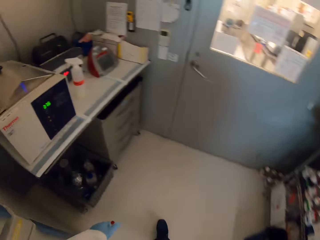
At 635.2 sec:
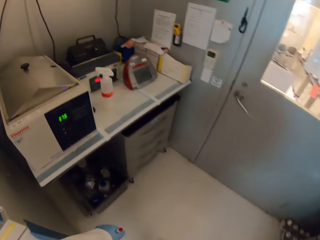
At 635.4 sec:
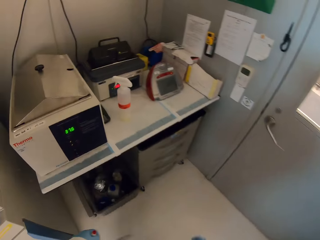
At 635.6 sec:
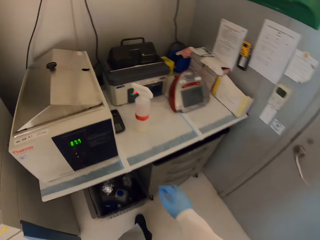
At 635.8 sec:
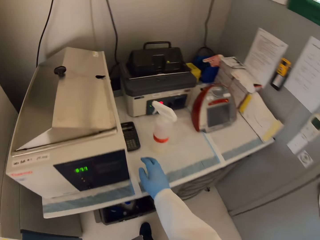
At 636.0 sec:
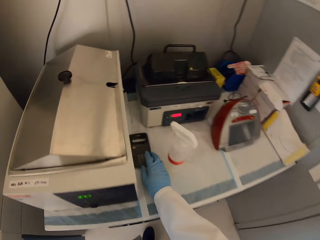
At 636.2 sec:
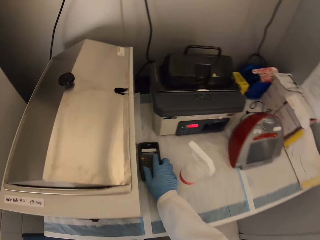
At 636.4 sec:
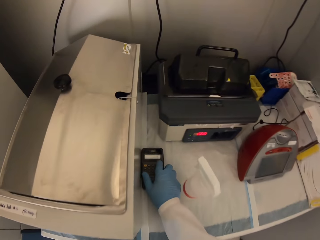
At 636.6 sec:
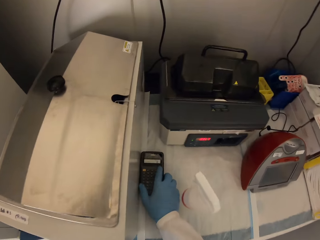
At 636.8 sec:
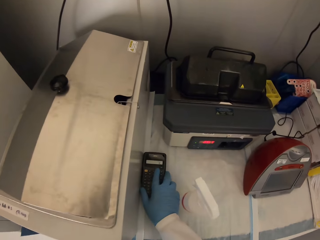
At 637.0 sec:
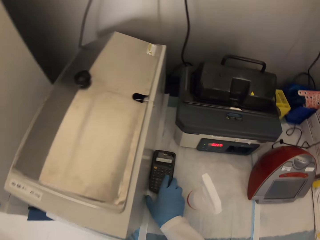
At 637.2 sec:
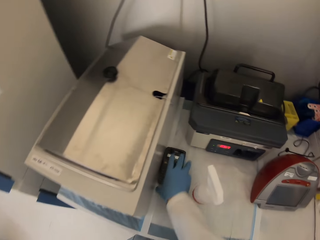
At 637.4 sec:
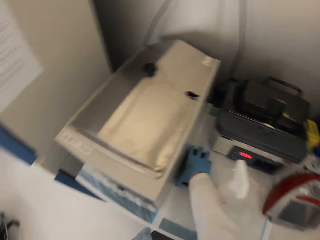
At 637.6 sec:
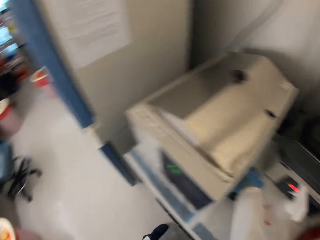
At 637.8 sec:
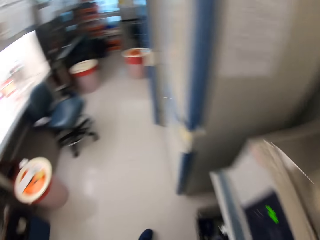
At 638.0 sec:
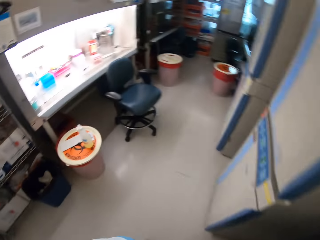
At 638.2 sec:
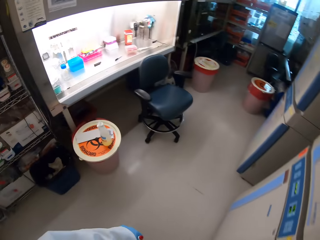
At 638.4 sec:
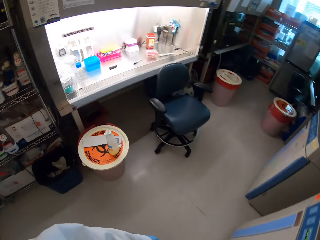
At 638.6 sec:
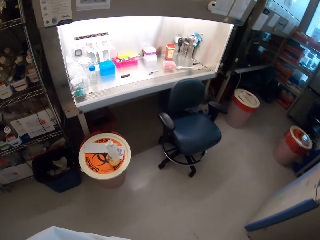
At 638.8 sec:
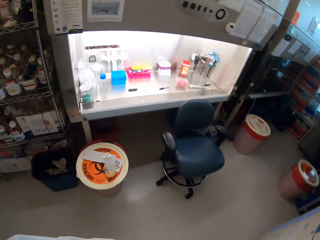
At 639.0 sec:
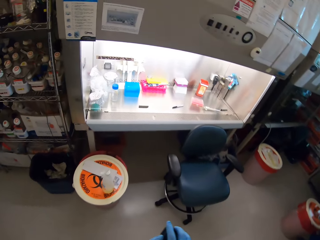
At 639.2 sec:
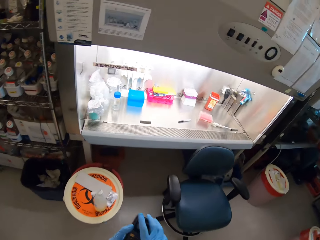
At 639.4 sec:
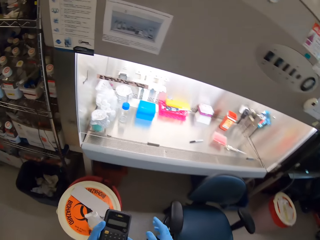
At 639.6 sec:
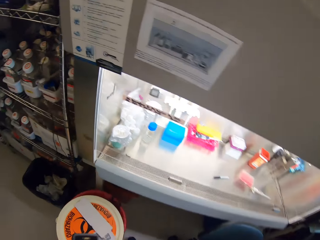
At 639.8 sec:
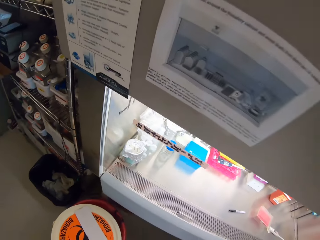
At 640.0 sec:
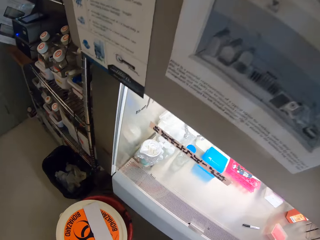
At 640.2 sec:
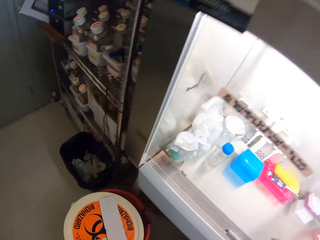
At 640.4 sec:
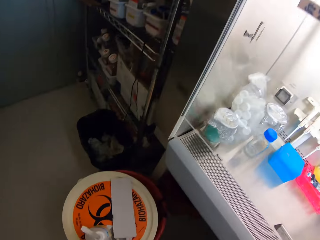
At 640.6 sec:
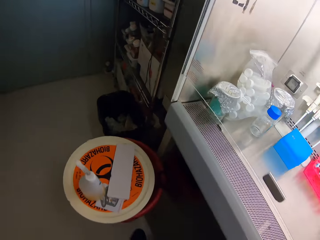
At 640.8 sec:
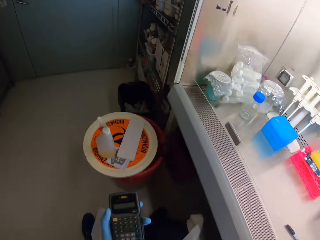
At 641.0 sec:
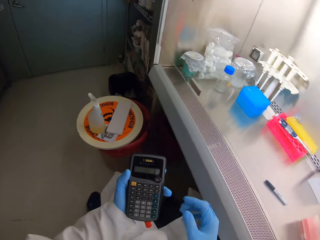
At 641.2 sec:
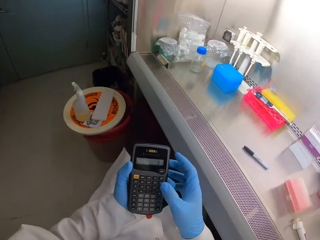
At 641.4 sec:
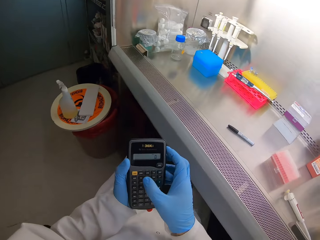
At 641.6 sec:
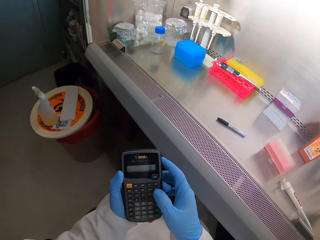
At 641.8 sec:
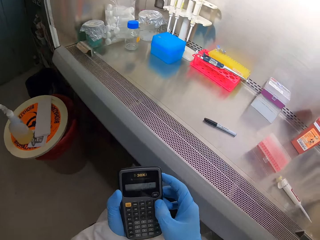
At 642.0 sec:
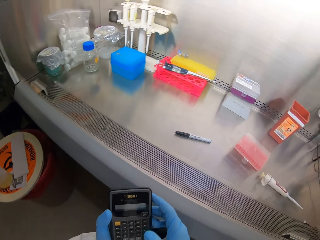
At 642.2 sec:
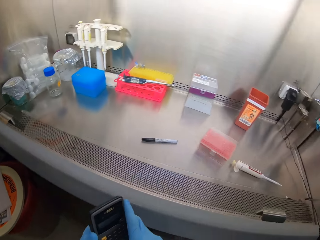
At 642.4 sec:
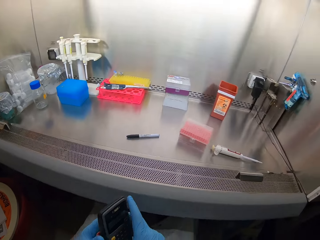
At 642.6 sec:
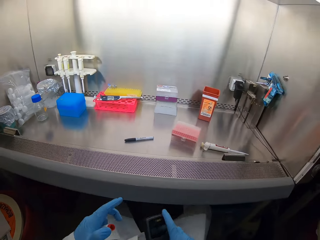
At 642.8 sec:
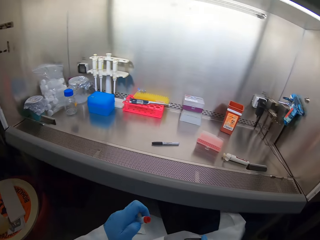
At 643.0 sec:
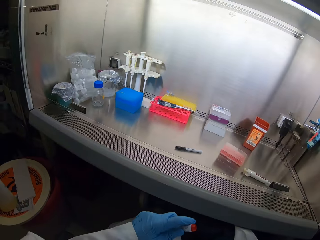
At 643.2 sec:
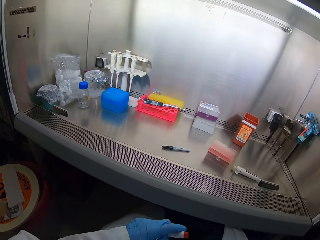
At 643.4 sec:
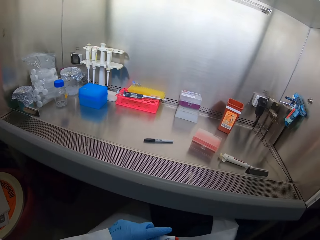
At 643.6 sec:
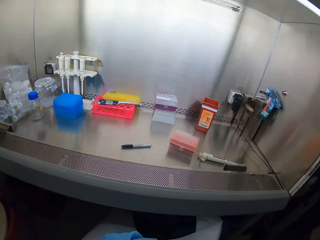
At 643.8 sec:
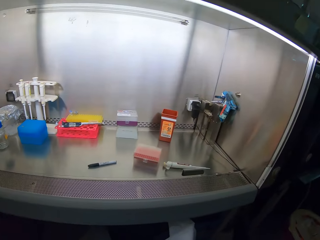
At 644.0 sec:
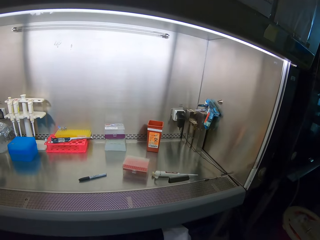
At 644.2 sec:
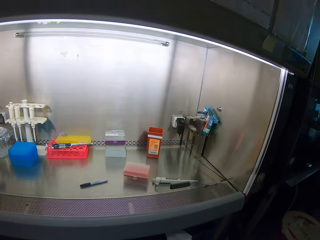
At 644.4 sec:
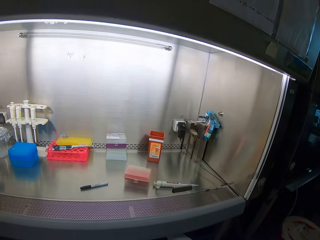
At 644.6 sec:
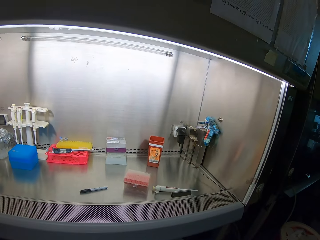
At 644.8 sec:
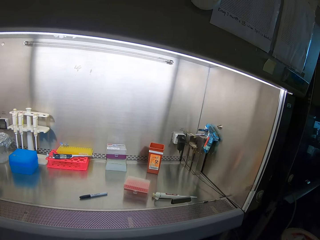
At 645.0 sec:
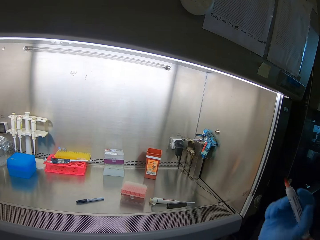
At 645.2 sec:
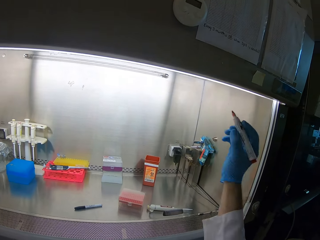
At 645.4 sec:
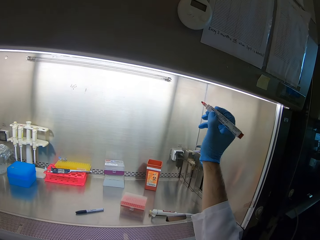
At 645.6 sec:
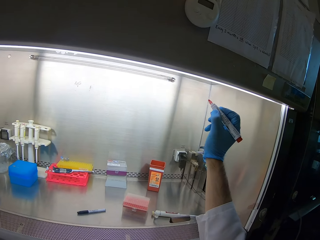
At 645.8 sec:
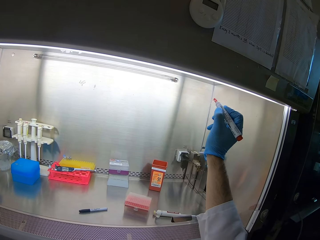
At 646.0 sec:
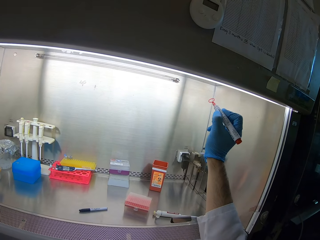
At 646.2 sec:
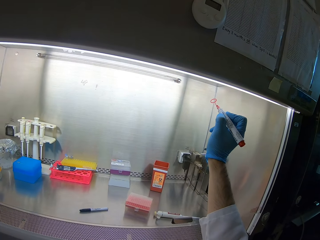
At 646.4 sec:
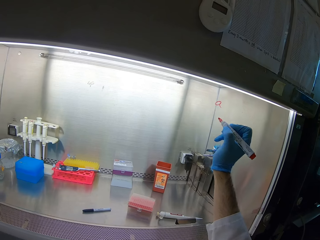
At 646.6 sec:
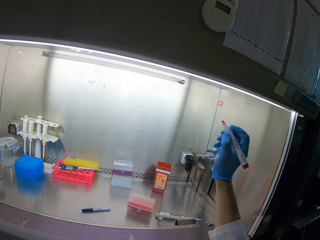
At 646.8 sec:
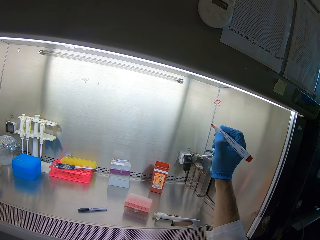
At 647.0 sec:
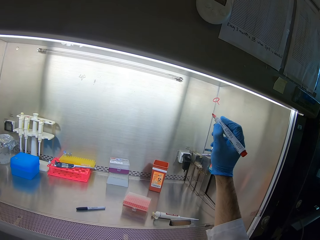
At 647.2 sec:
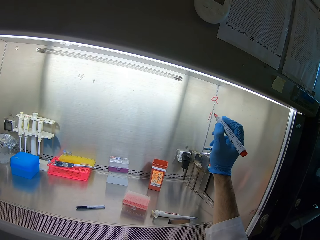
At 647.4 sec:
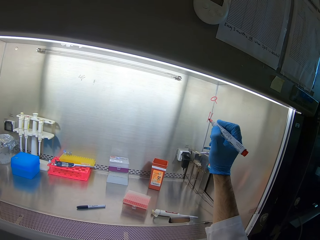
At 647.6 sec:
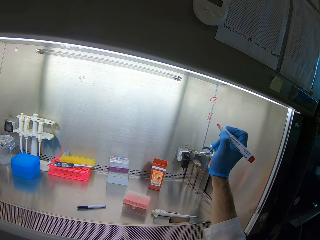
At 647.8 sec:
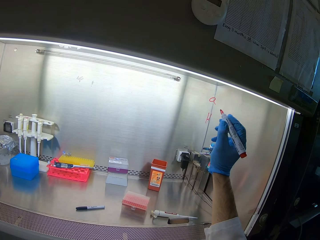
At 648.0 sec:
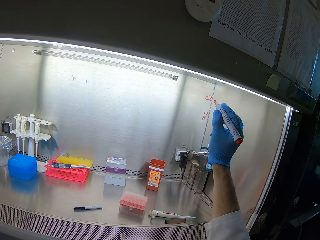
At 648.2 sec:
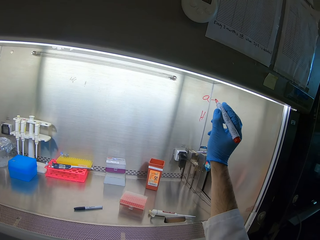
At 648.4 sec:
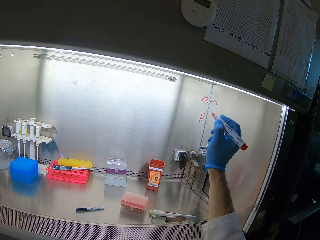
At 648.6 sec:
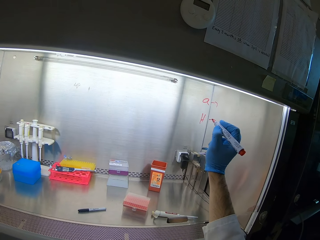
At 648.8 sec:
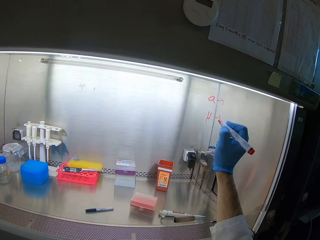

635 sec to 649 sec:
The camera wearer picks a calculator. They tap the calculator. They walk around. They use the phone. They press the calculator with the right hand. They use the calculator. They move the left hand. They walk around. They stare around. They move the right hand. They write on the glass with the mark pen. They draw with the mark pen.

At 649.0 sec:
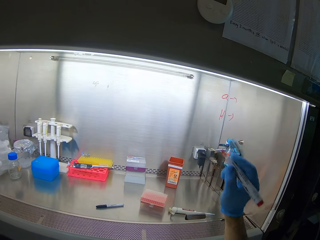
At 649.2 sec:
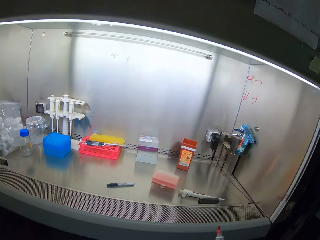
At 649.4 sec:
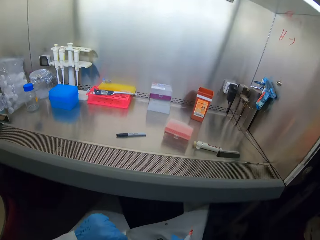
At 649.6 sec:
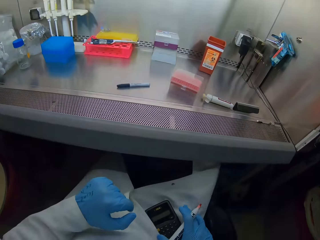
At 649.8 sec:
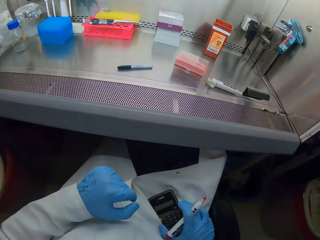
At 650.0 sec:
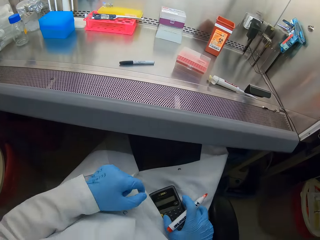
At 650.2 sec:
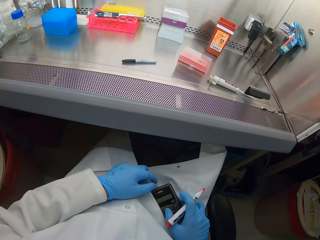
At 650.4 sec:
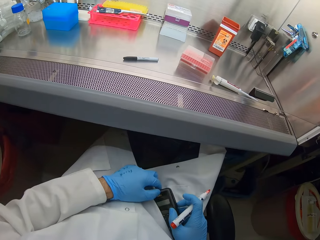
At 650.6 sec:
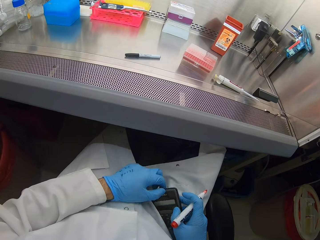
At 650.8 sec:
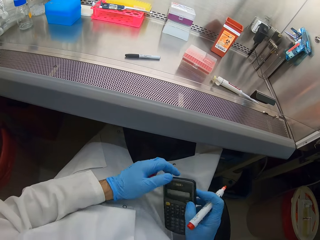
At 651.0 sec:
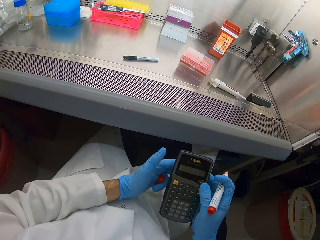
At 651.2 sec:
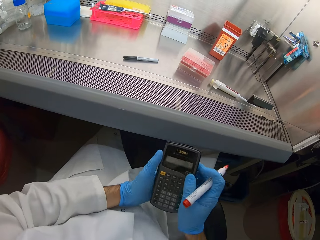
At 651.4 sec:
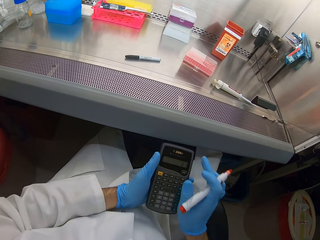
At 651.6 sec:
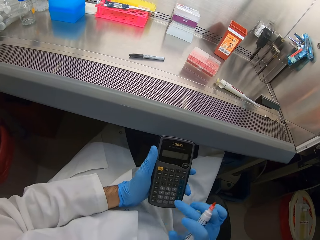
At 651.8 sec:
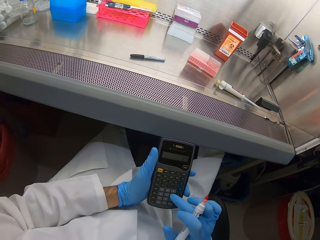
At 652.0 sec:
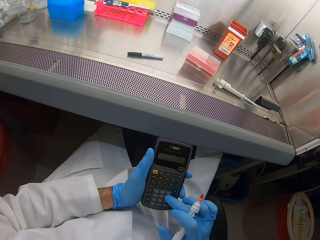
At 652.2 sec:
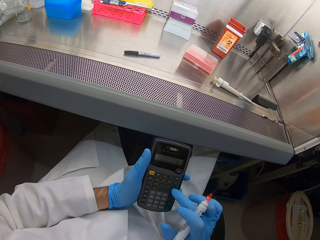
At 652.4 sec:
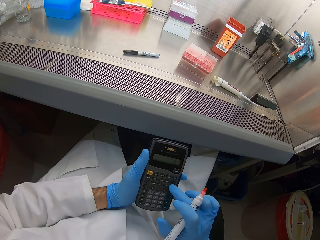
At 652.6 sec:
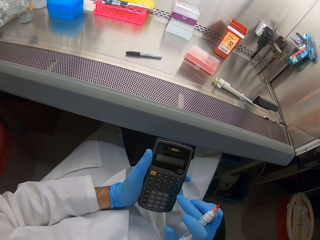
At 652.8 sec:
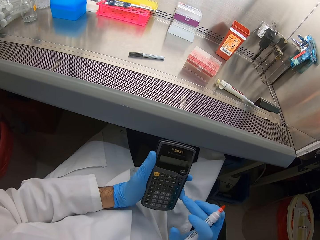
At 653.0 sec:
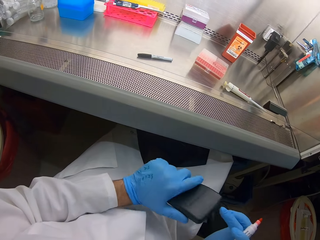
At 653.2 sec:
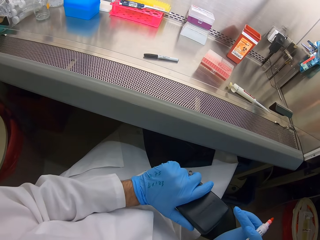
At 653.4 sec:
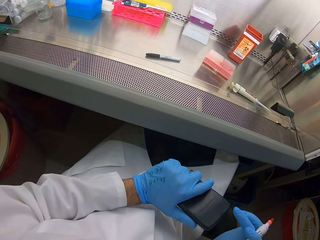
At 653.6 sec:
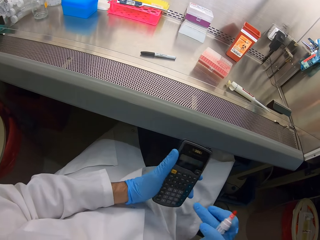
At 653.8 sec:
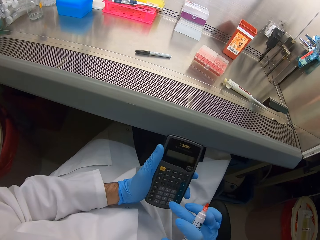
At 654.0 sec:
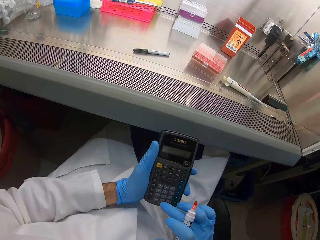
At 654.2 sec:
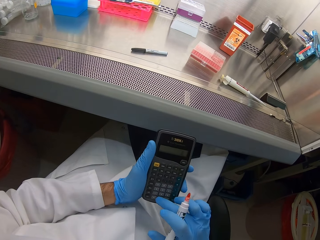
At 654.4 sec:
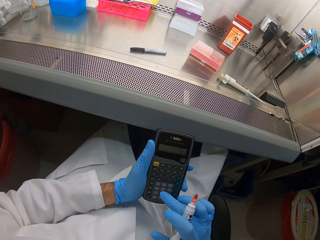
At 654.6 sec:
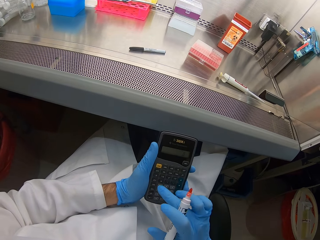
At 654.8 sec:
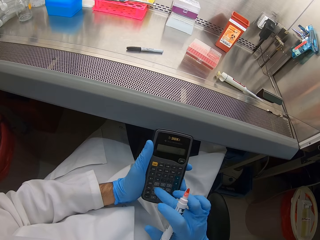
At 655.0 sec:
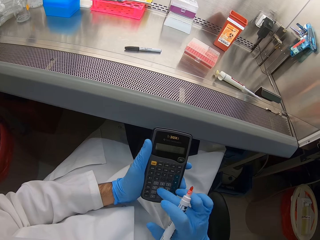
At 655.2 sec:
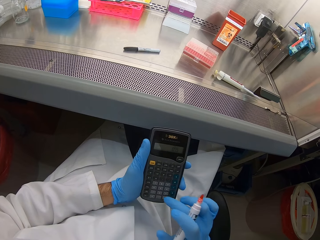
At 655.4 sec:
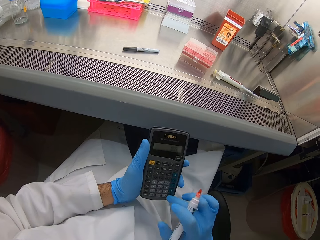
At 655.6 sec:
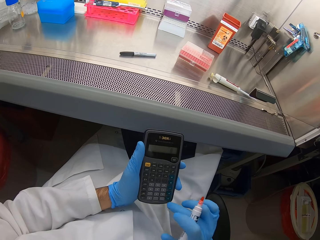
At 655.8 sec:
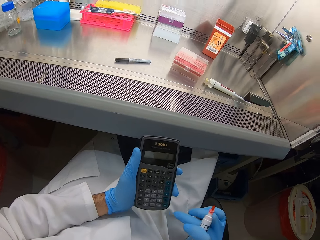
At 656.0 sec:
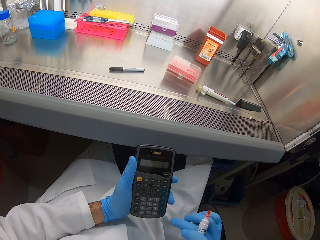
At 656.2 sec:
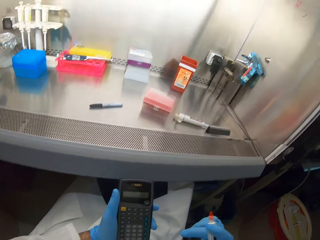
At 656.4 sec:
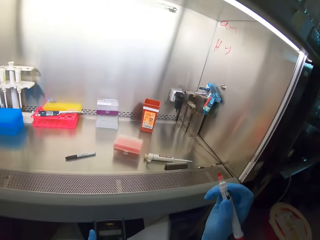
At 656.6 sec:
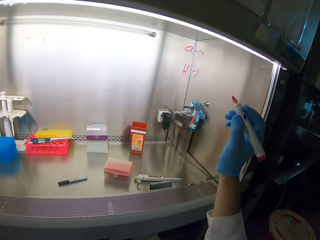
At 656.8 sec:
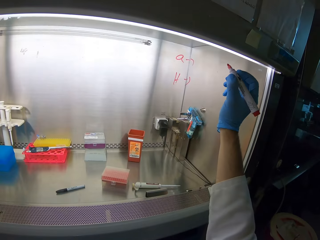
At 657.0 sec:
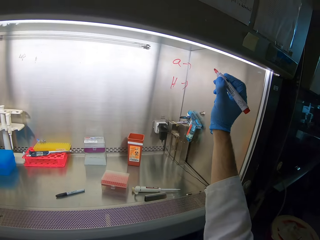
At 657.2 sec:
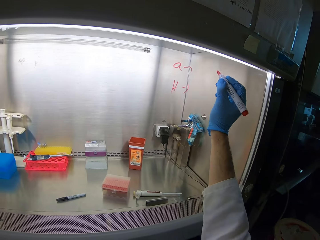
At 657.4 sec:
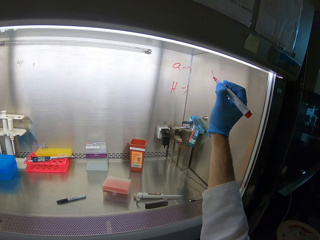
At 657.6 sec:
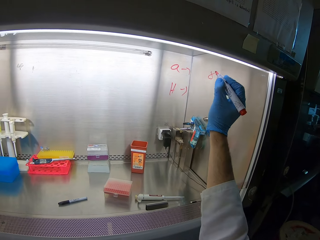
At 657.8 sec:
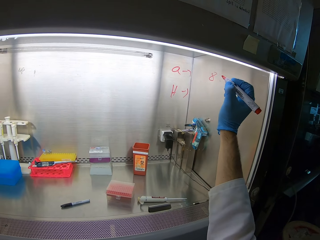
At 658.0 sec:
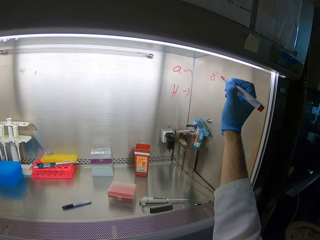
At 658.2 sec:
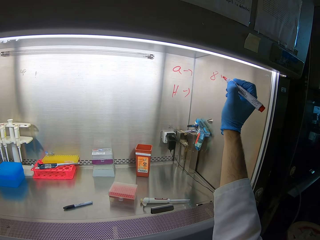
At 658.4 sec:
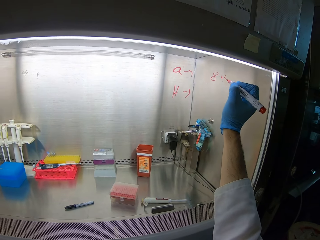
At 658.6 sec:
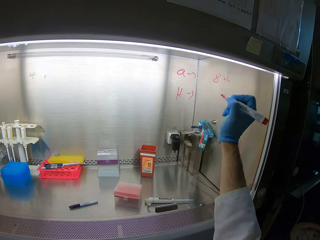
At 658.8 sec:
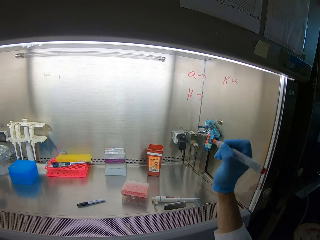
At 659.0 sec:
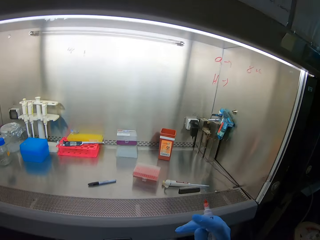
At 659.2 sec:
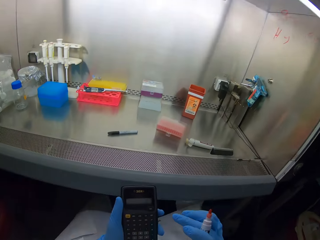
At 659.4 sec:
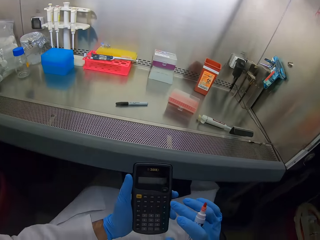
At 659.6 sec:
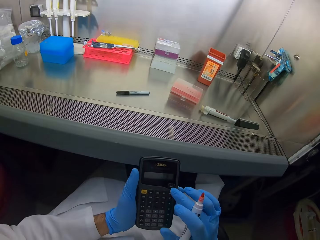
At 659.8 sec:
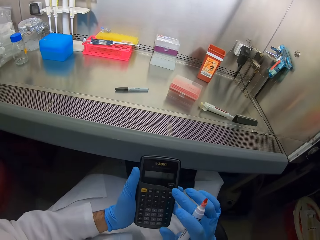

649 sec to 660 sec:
The camera wearer uses the calculator. They pick the calculator. They press the calculator with the right hand. They write on the glass with the mark pen.
